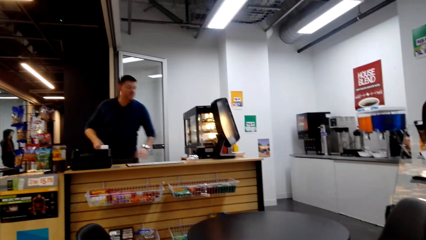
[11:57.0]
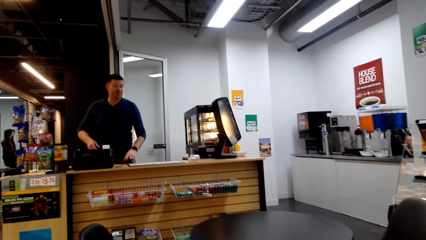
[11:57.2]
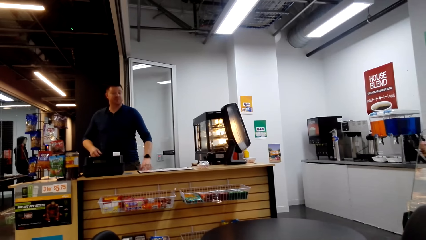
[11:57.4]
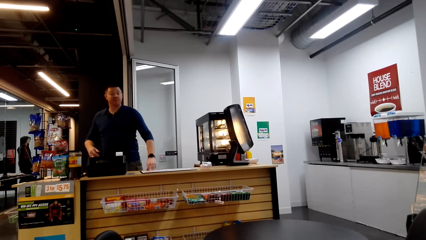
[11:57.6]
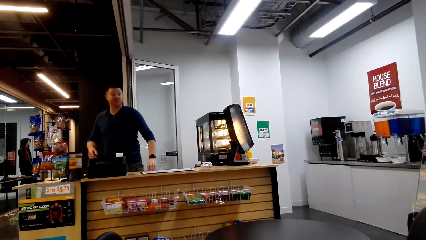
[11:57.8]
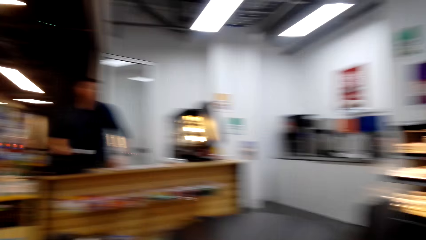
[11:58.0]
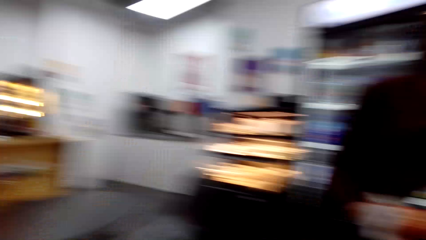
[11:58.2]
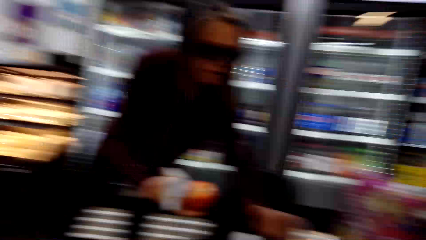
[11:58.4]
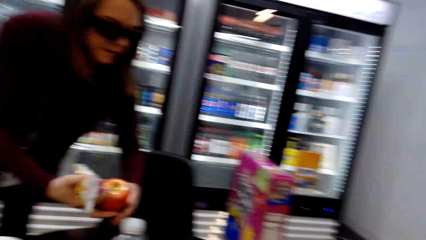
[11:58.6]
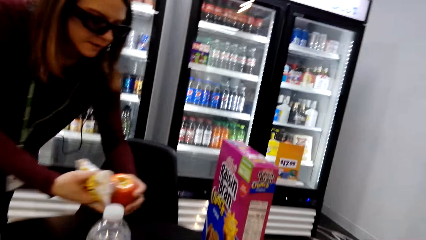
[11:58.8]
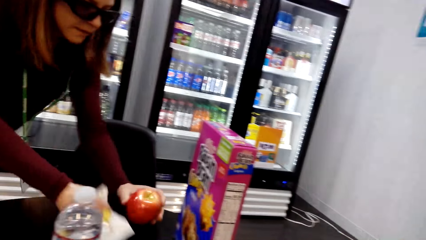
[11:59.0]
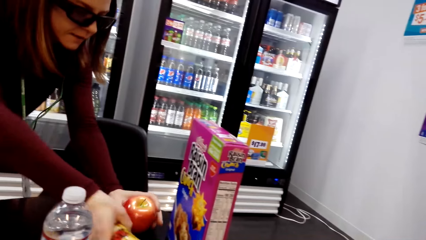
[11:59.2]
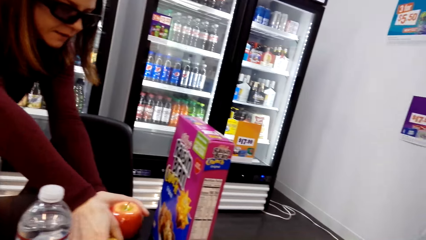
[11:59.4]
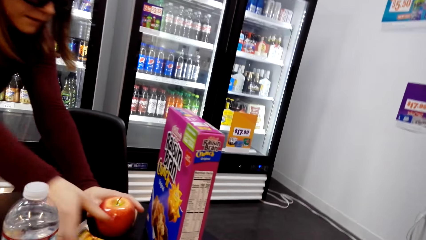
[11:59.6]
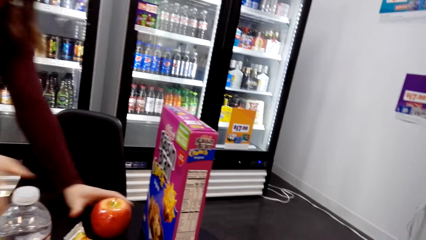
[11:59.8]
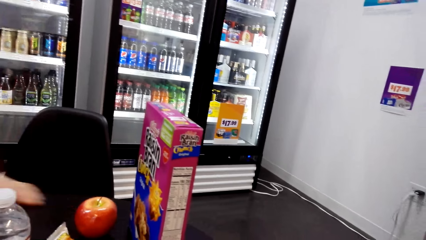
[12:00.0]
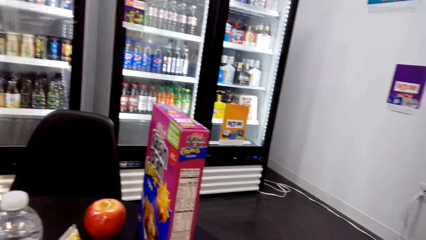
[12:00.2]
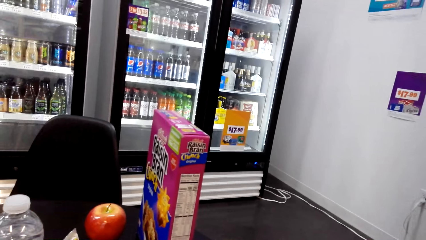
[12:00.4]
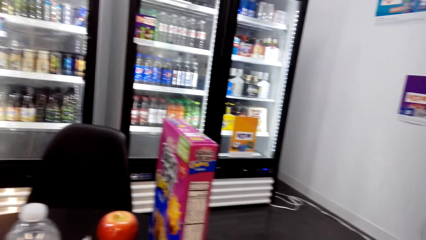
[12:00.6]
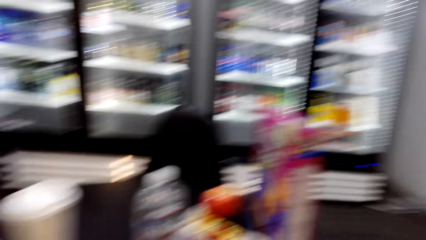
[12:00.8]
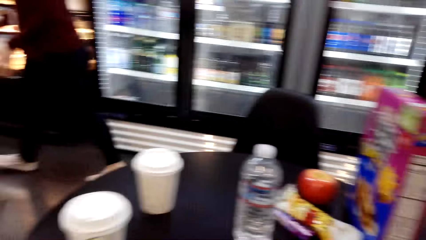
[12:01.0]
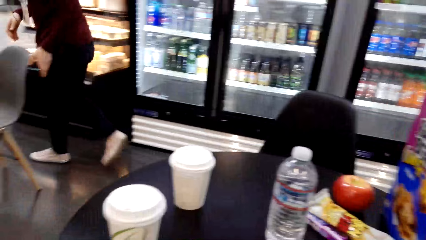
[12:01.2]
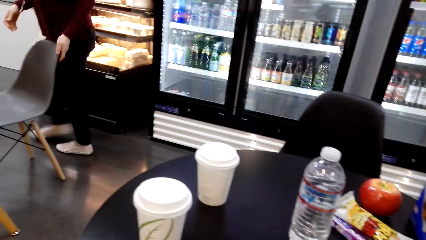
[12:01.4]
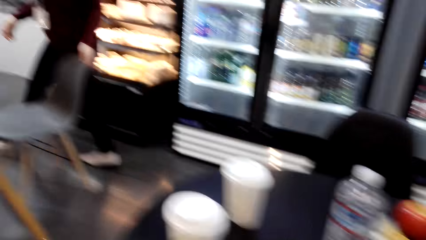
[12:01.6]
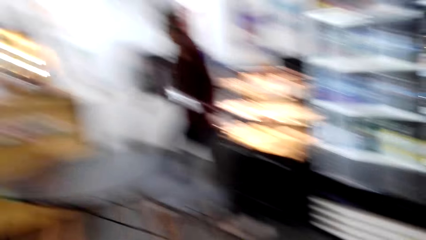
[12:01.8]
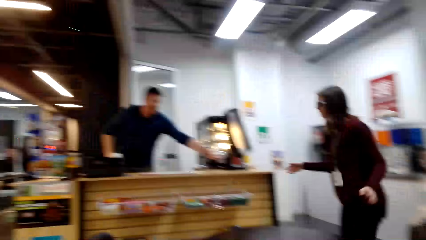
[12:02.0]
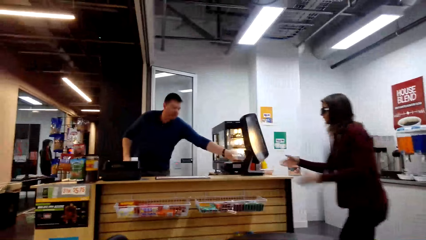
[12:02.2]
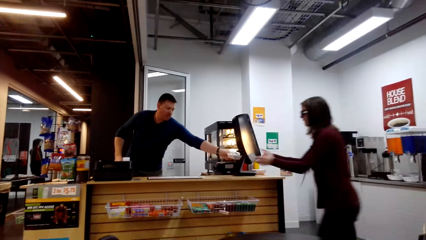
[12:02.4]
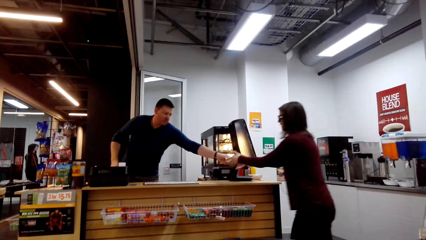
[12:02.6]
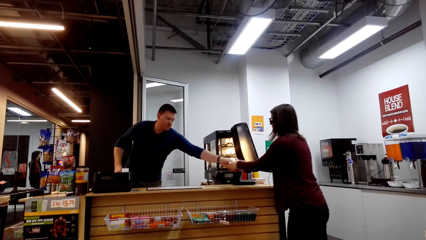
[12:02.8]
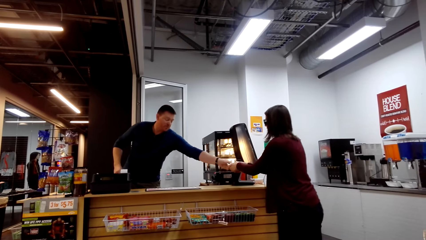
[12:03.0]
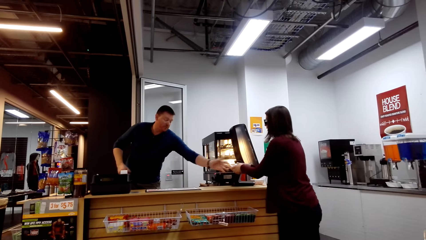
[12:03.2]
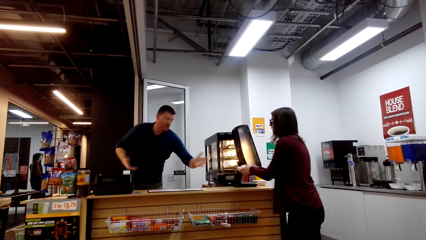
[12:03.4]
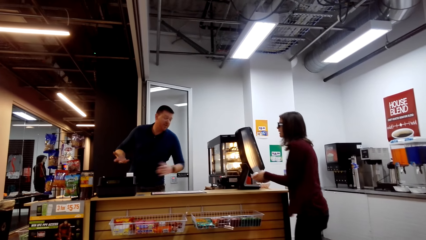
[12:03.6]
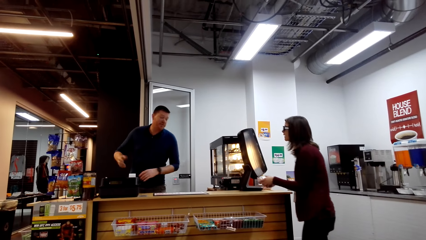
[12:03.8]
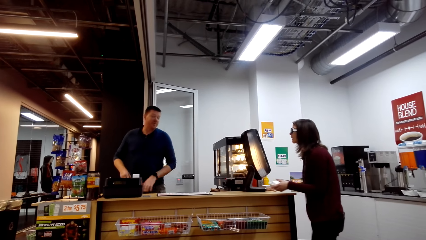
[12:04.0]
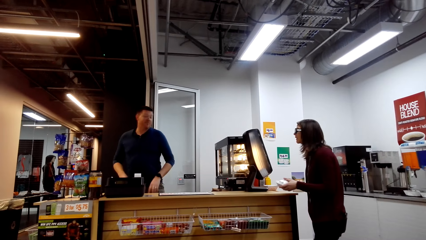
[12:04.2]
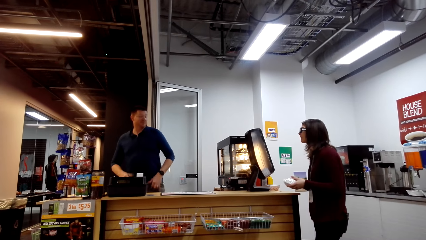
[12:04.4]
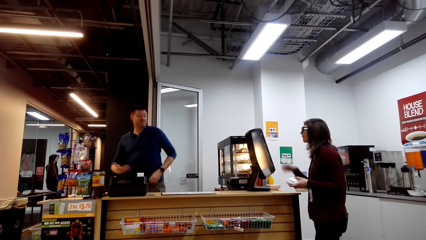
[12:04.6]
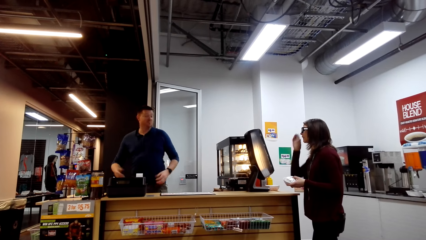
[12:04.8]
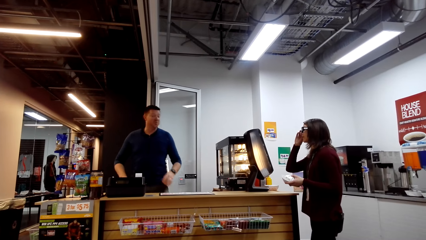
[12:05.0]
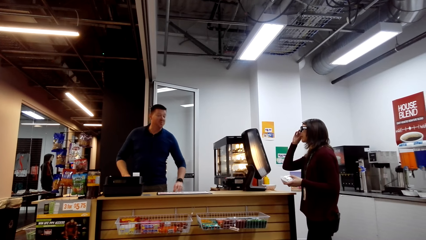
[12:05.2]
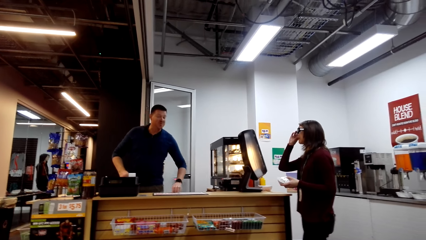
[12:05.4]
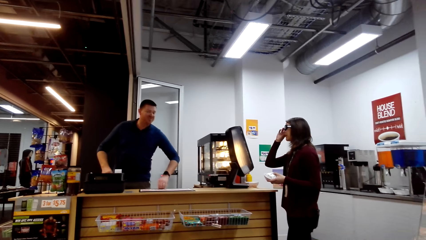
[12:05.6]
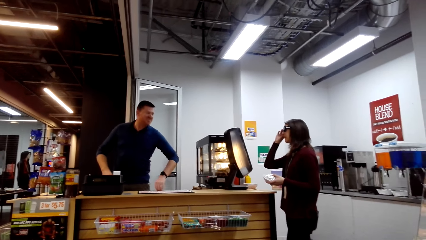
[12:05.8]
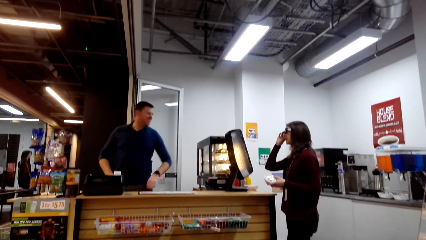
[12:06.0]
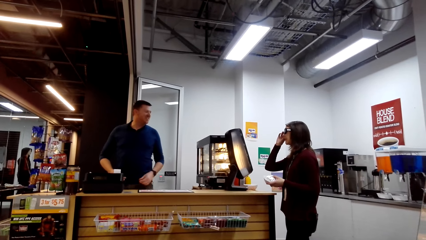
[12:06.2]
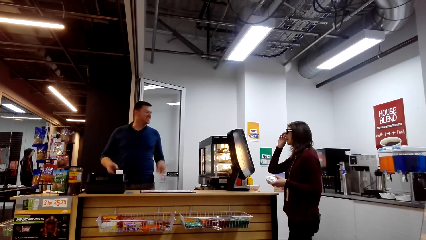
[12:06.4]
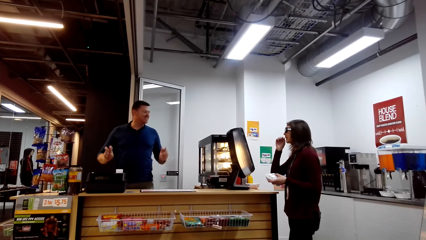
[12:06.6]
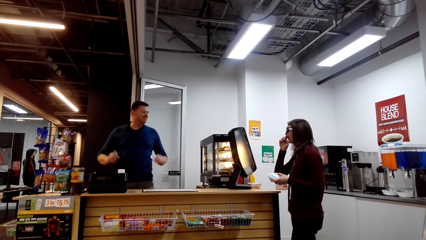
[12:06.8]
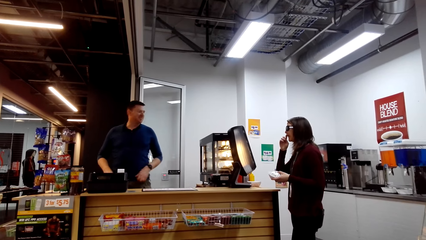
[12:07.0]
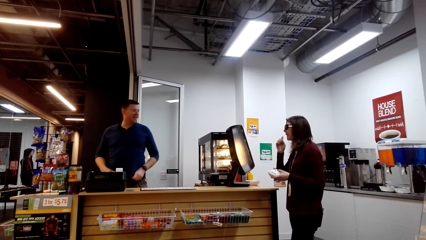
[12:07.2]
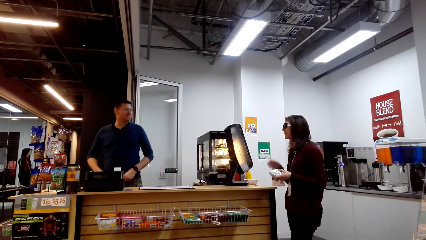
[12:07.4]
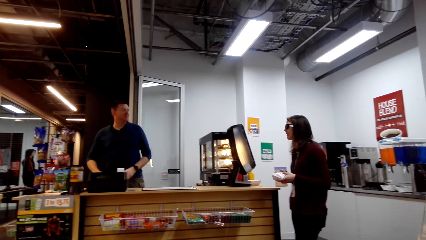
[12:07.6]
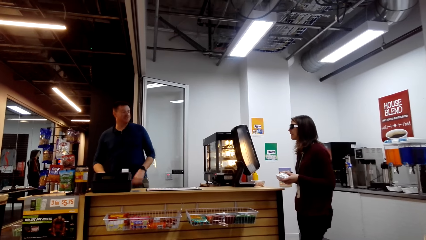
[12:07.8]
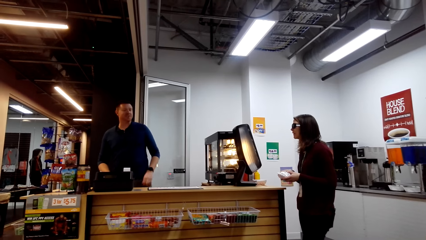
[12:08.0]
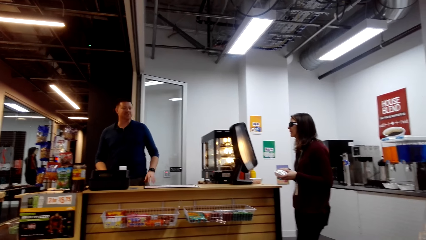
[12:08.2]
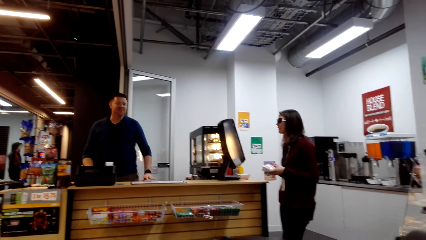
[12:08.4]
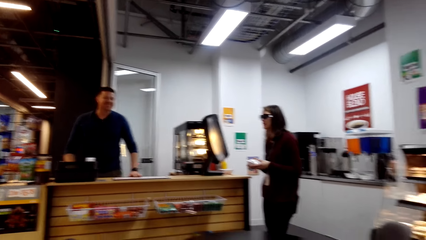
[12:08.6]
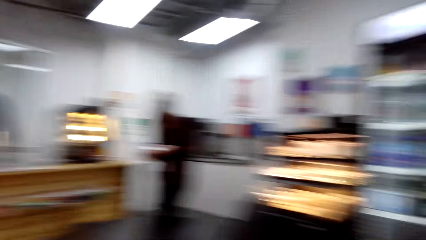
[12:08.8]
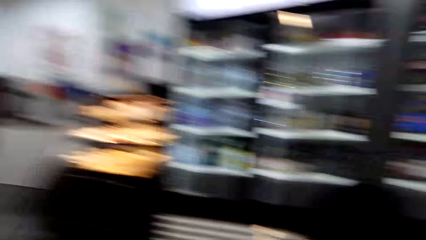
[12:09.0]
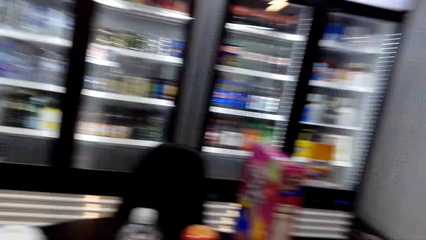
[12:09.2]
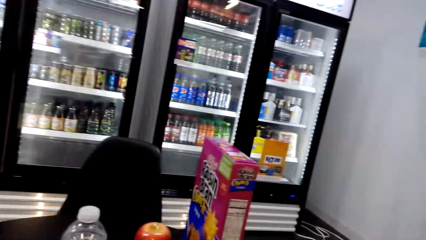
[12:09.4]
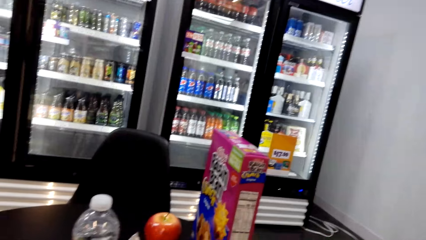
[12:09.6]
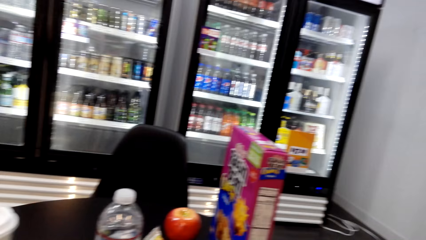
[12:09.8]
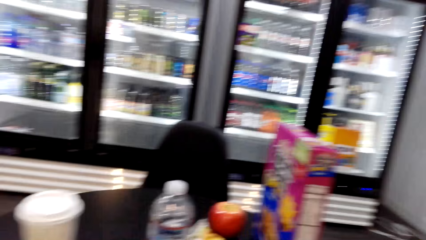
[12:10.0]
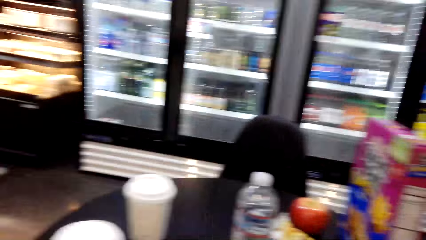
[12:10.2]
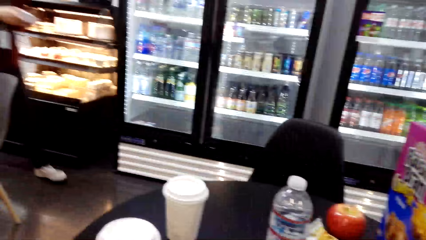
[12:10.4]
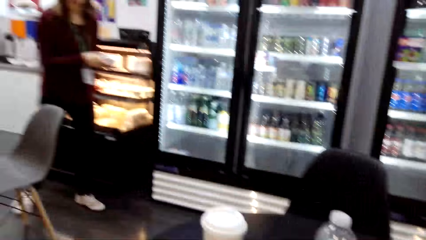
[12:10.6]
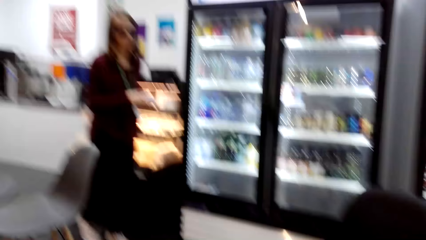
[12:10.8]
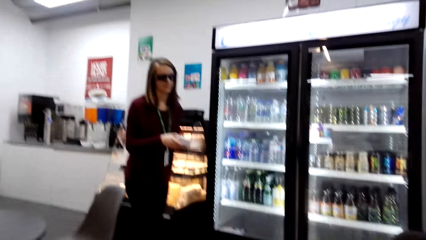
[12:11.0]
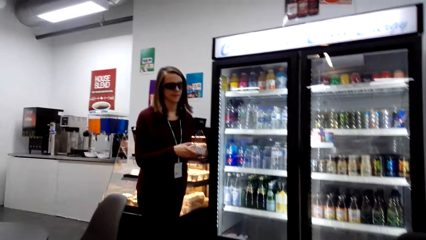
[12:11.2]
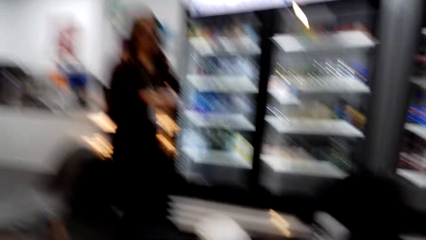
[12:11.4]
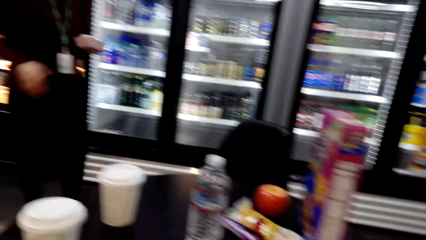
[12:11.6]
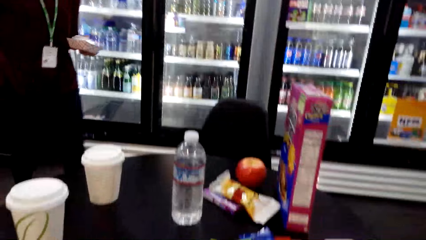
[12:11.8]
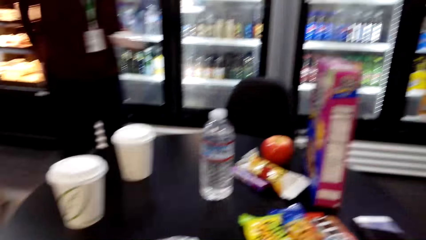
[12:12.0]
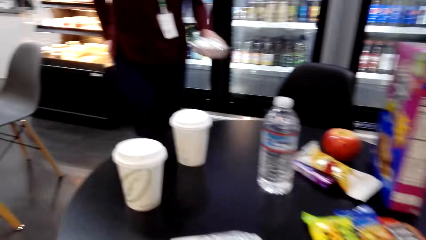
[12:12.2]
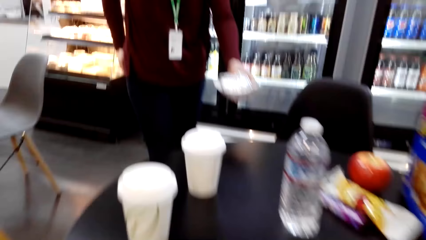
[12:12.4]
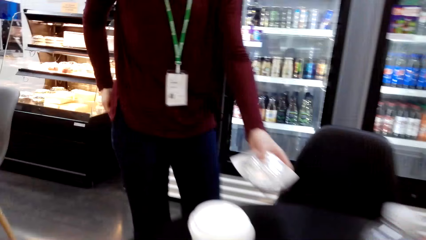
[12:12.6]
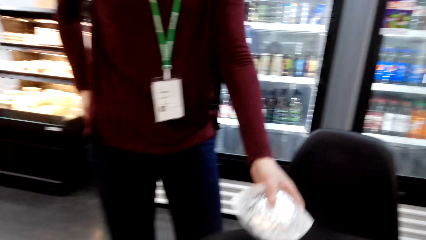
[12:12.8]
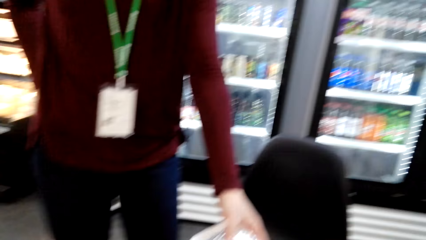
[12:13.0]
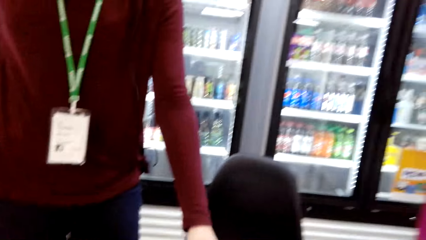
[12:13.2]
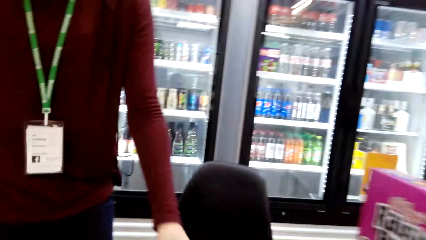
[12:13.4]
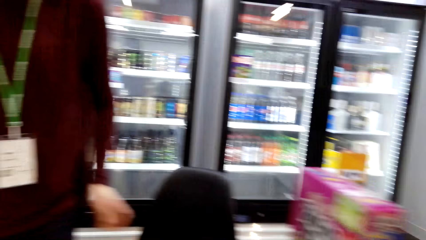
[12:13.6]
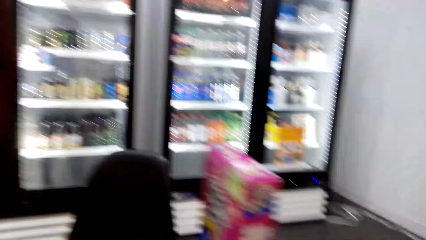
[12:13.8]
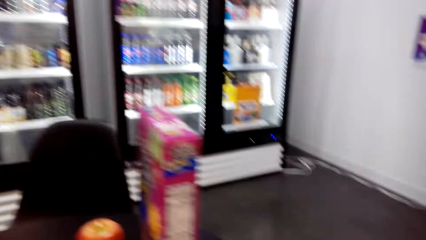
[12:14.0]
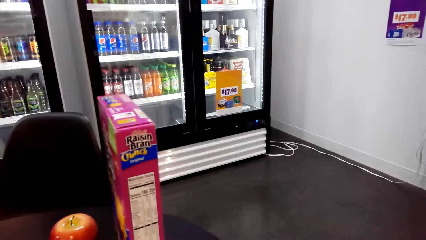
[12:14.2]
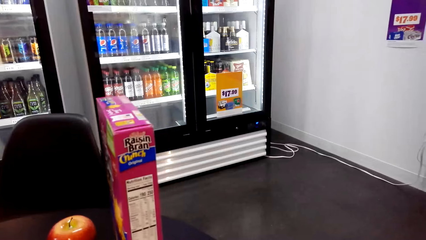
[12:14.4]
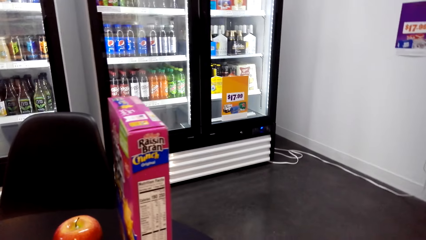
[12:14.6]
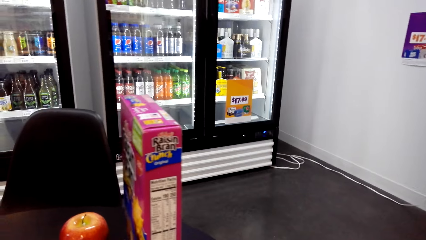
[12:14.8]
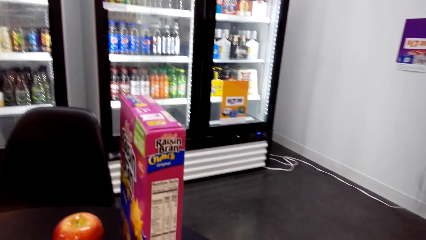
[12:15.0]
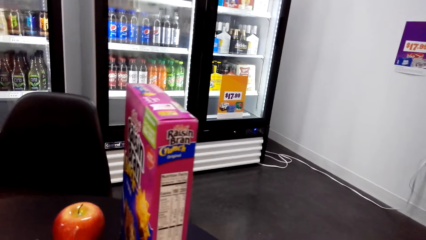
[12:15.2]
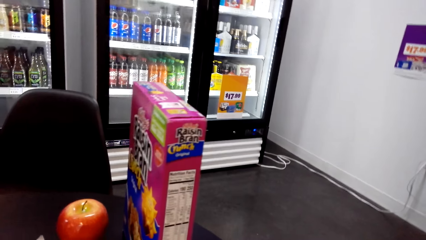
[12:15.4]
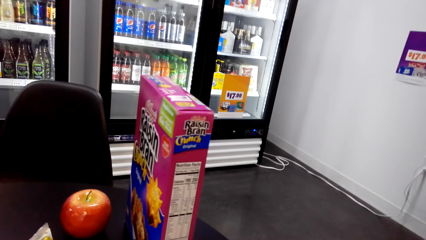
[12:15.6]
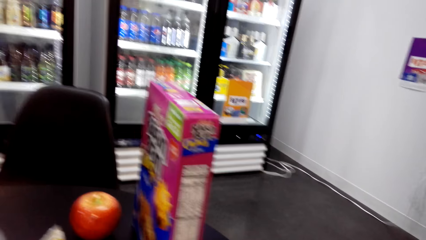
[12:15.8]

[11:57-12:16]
A woman puts fruits on the table. A man gives the woman packed food in the counter. The man converses with the woman in the counter. A person walks towards another person. Someone places something in the counter.
